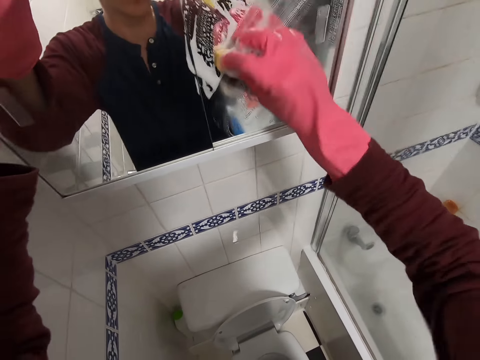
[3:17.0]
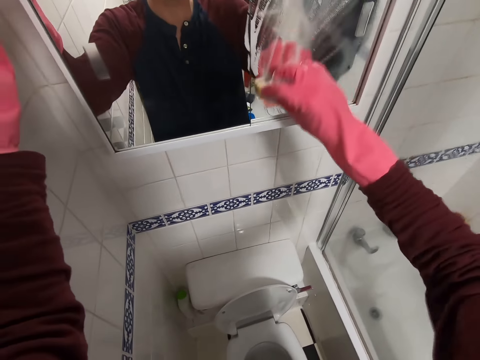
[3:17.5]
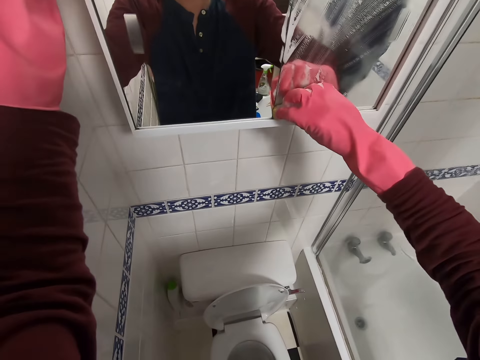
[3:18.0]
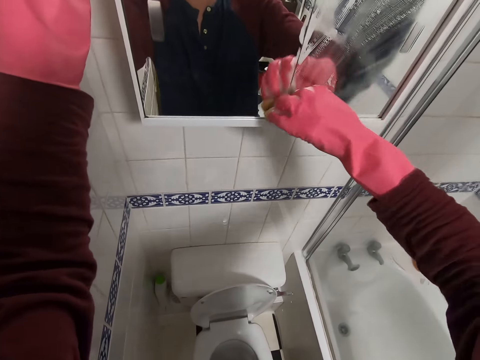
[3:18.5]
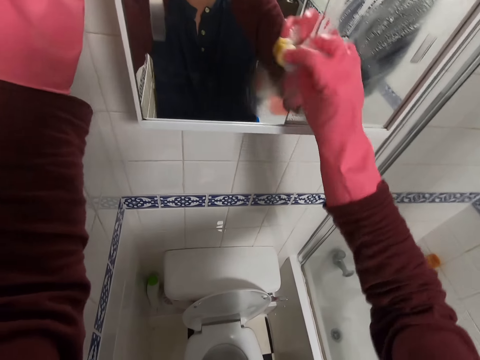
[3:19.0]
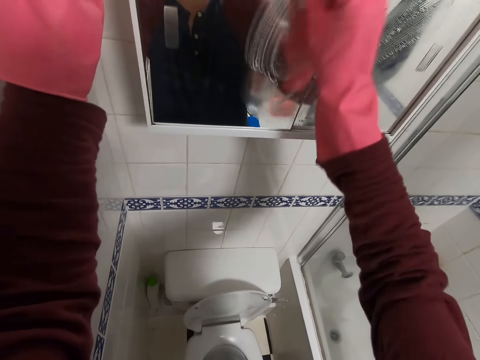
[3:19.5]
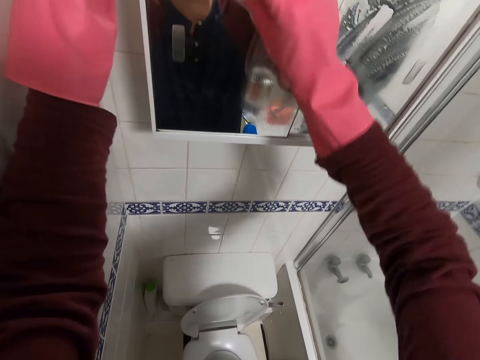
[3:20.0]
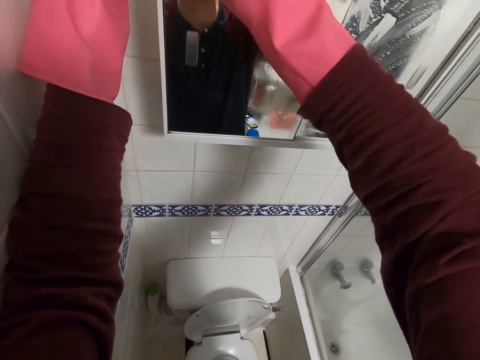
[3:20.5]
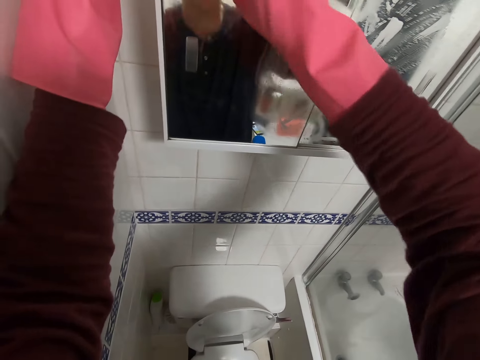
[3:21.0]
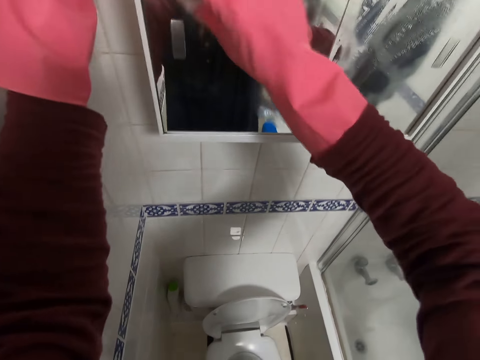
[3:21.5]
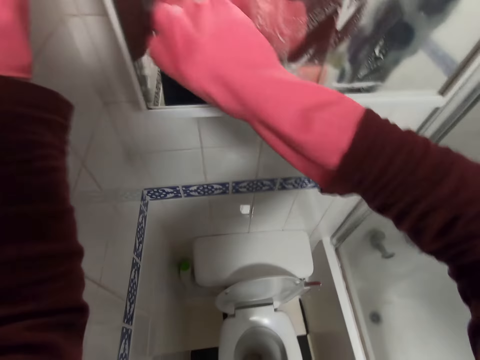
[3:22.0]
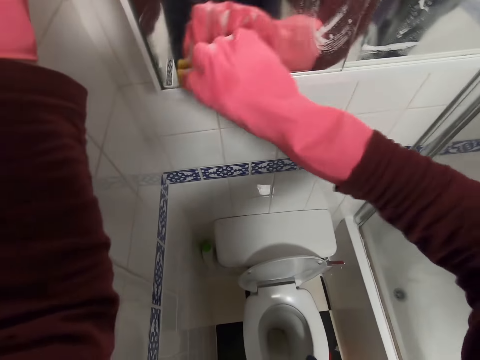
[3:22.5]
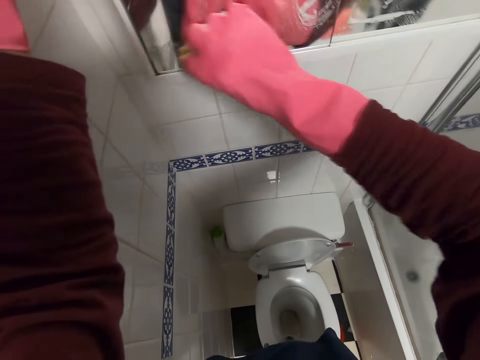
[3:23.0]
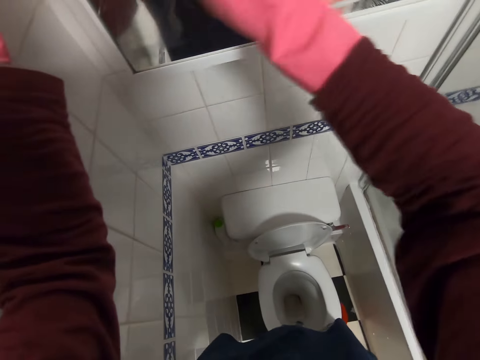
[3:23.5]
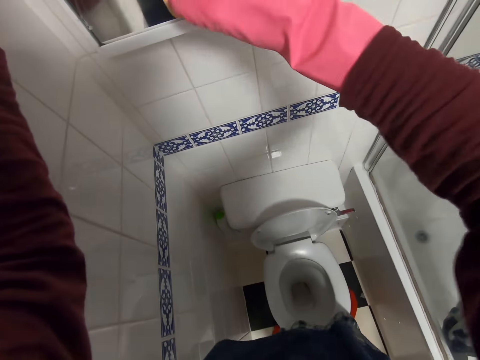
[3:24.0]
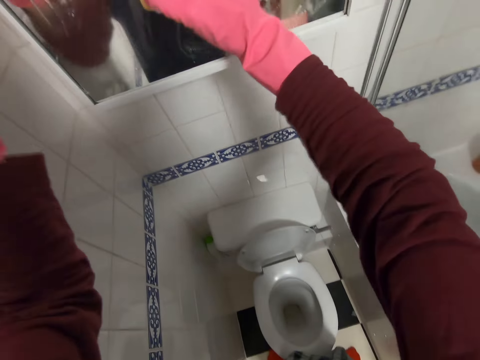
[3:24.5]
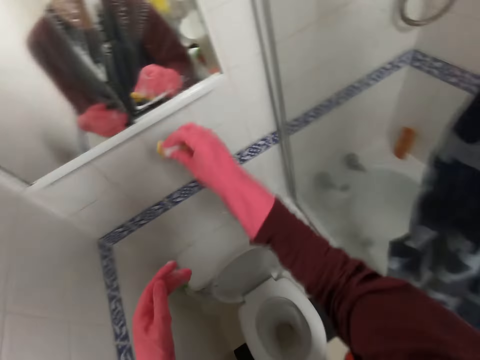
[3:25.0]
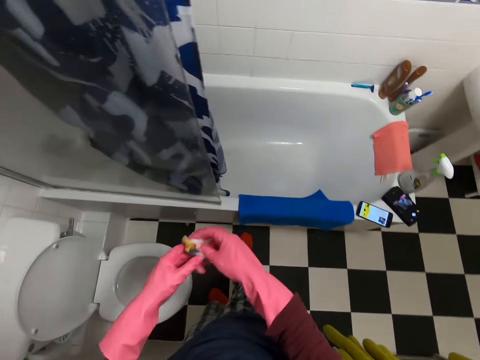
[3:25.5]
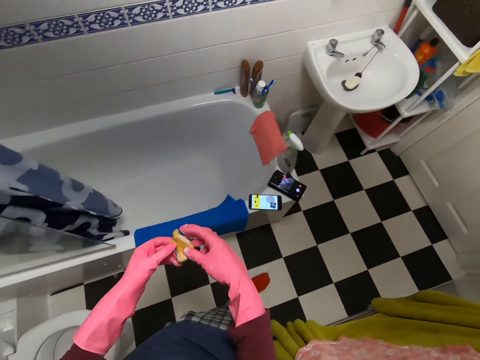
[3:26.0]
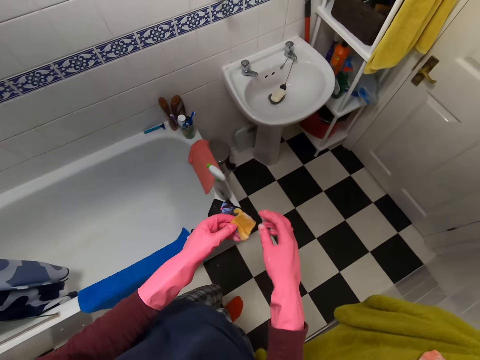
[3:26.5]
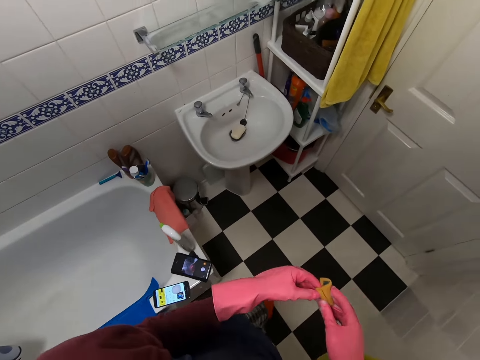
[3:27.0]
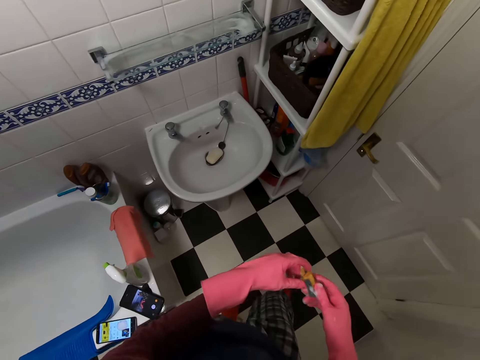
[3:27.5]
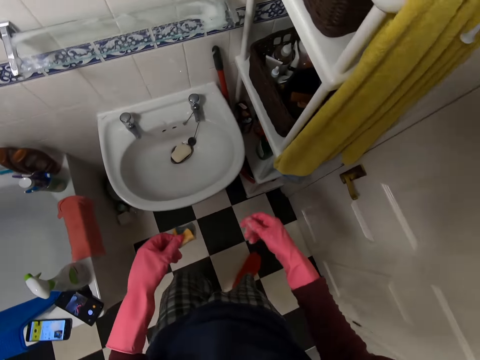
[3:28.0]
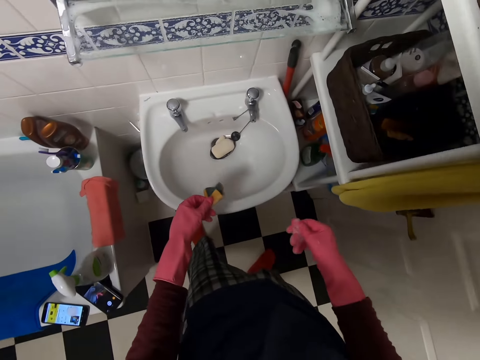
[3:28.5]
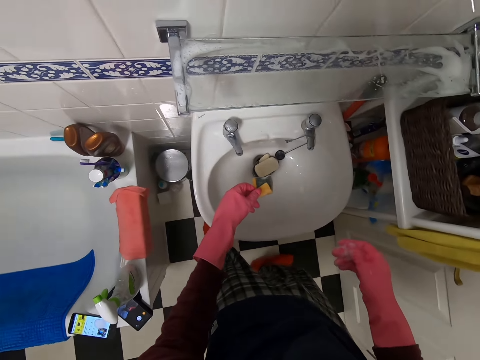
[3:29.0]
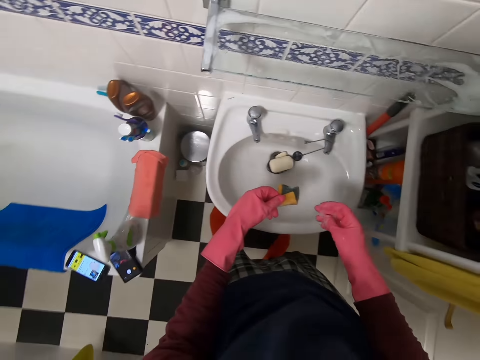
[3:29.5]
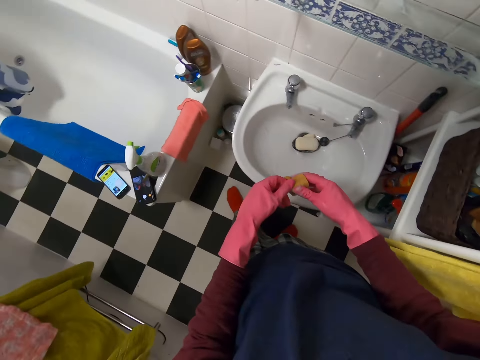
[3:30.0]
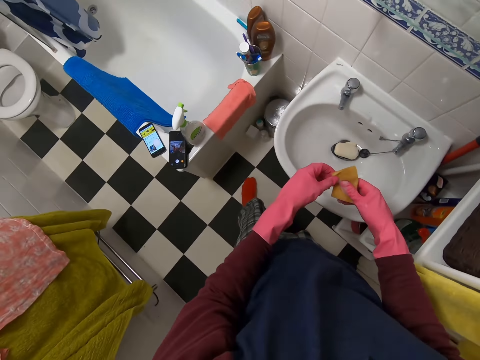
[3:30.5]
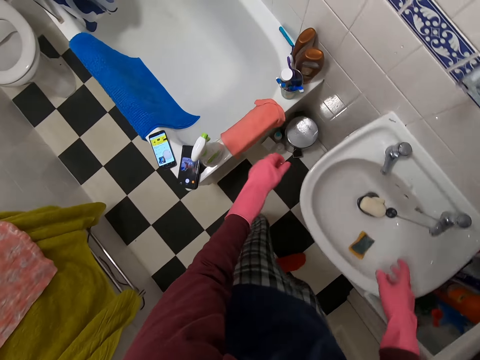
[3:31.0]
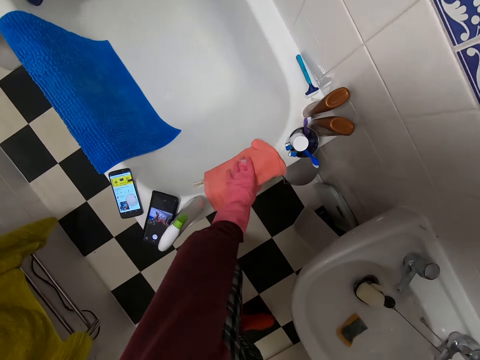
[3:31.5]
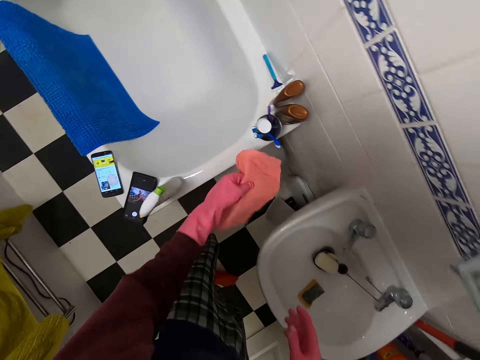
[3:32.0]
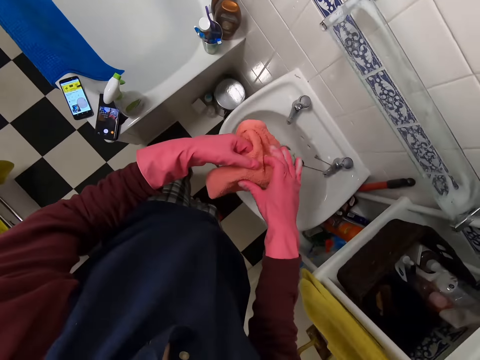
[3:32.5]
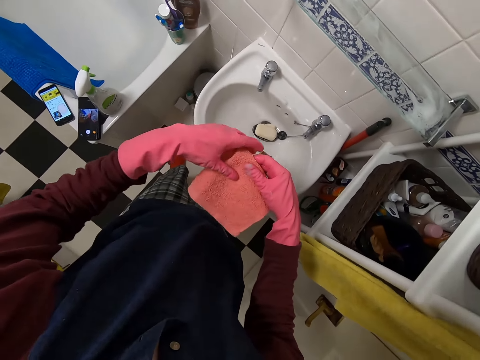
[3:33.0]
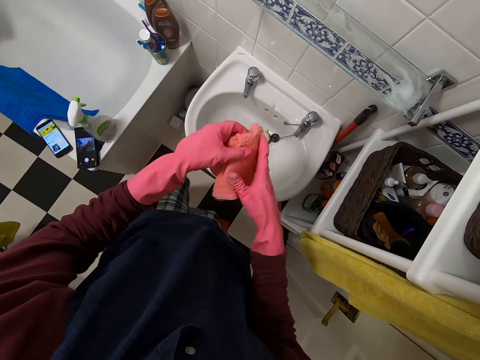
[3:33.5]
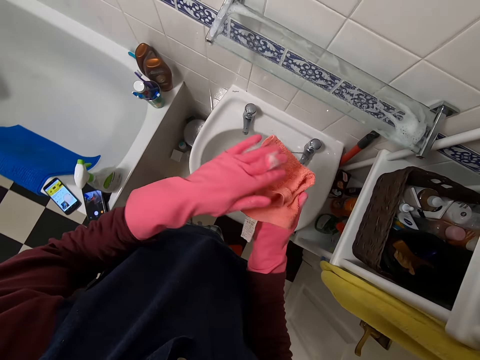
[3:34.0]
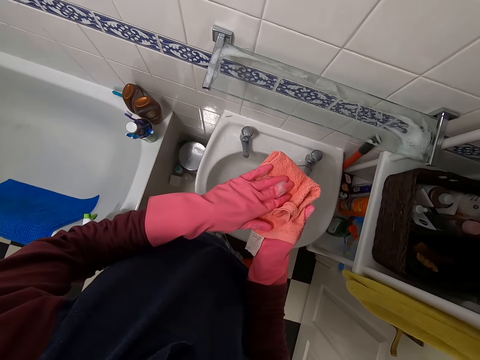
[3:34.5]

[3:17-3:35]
The camera wearer walks around. They put the sponge in the sink. They pick up a towel wiper and fold the towel wiper.

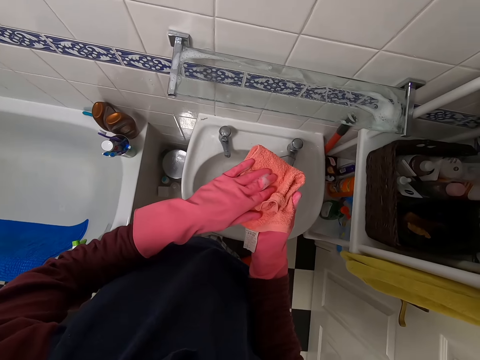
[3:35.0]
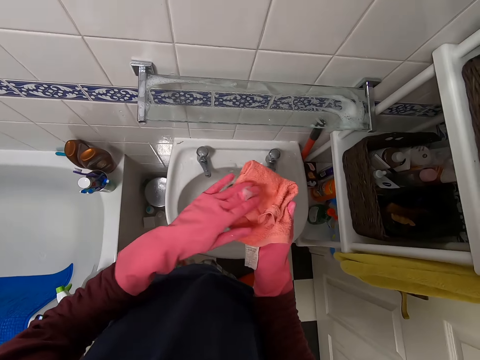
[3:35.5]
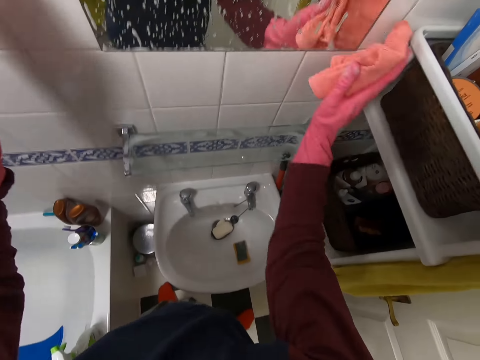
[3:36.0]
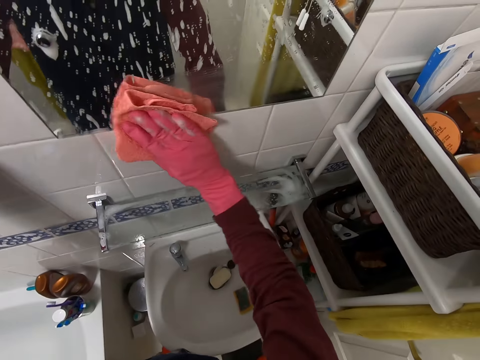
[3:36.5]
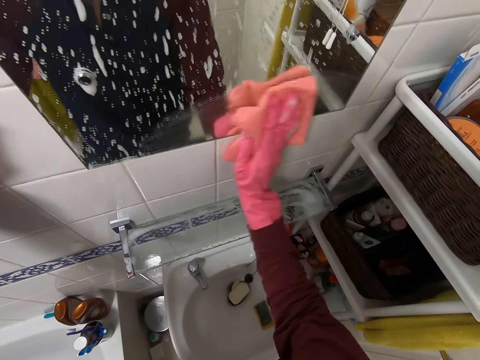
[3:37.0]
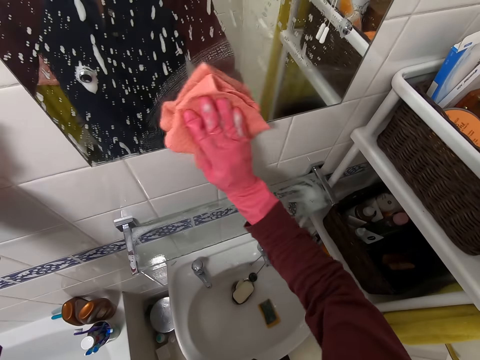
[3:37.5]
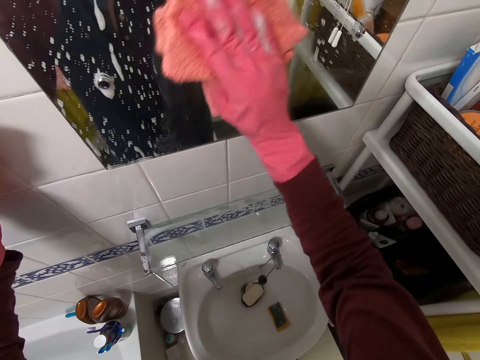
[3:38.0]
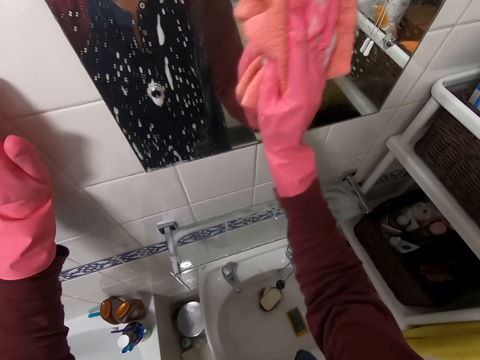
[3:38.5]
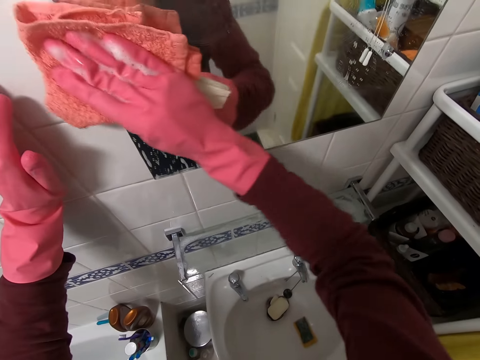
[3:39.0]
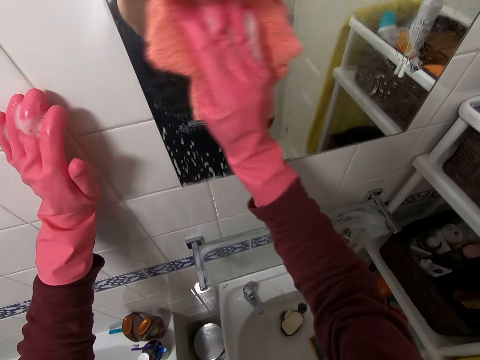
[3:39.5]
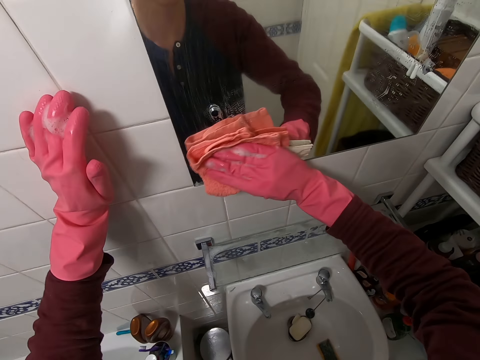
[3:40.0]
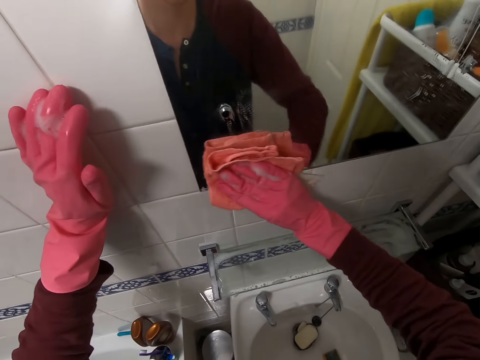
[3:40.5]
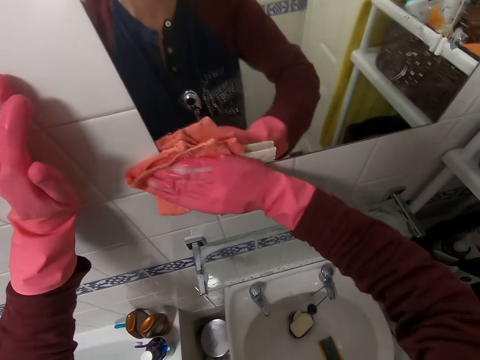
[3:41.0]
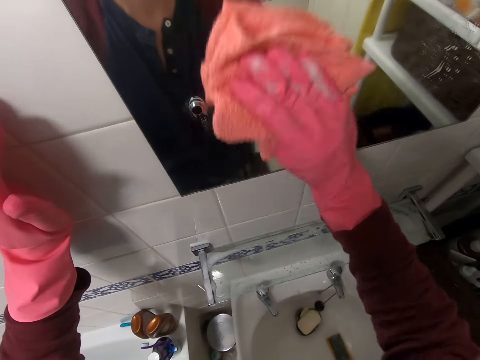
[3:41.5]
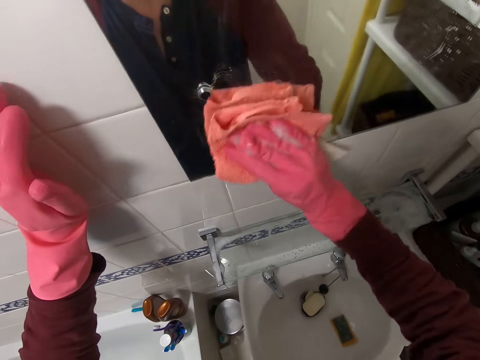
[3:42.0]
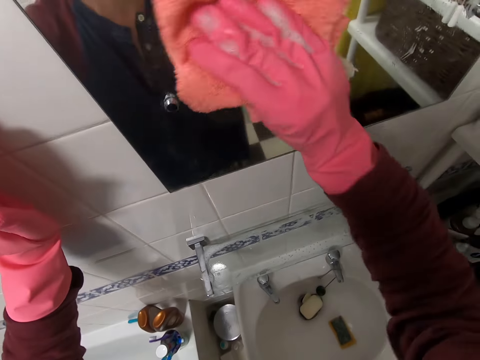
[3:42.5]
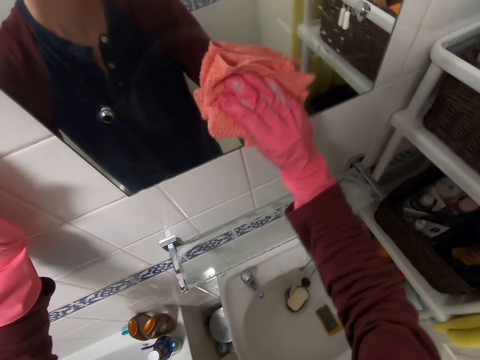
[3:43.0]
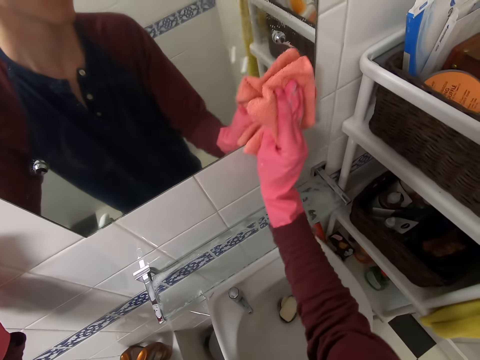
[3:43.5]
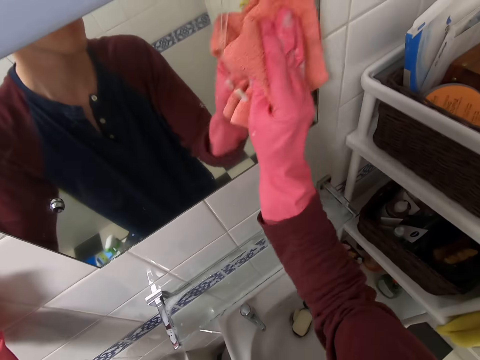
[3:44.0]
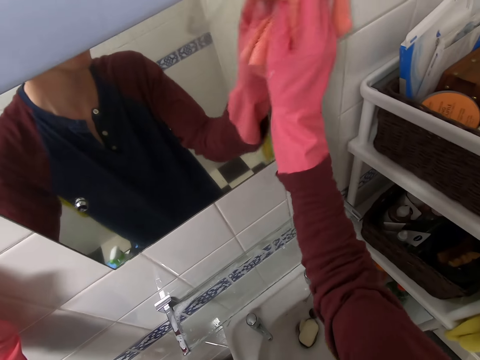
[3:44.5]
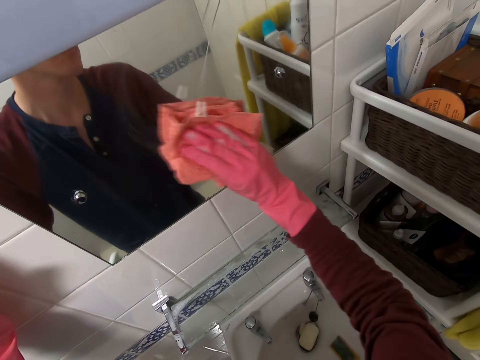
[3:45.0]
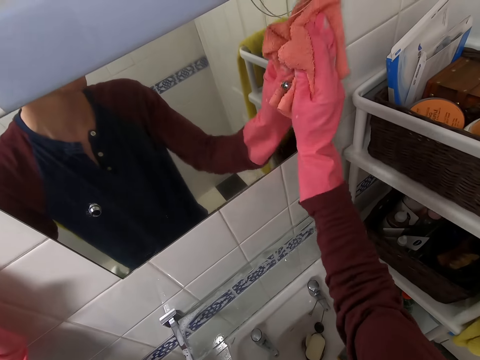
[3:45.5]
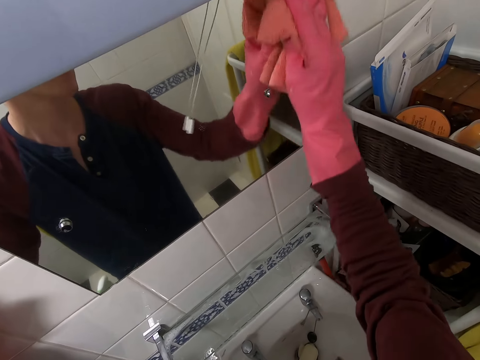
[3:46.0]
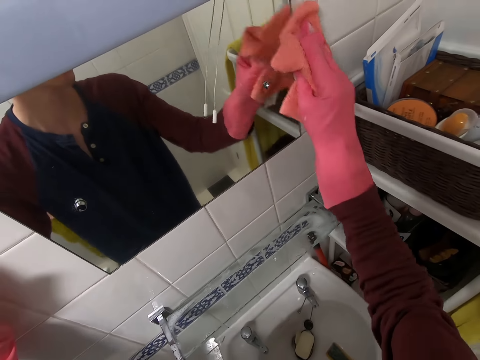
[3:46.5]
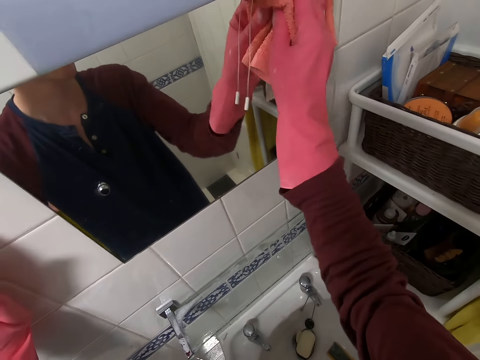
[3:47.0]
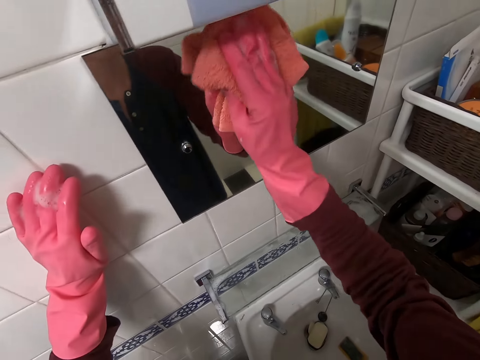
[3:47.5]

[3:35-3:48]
The camera wearer wipes the wall mirror with a towel wiper.
